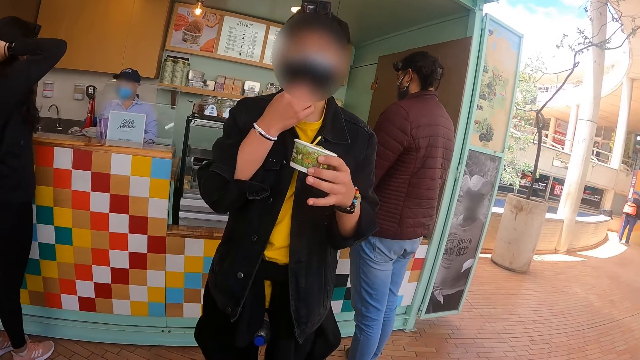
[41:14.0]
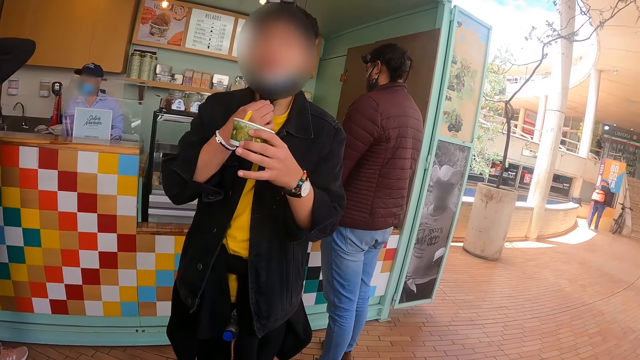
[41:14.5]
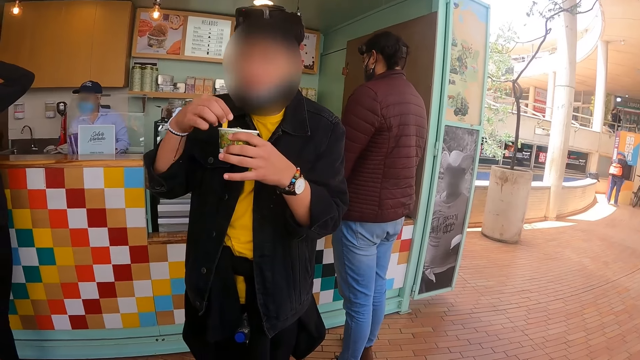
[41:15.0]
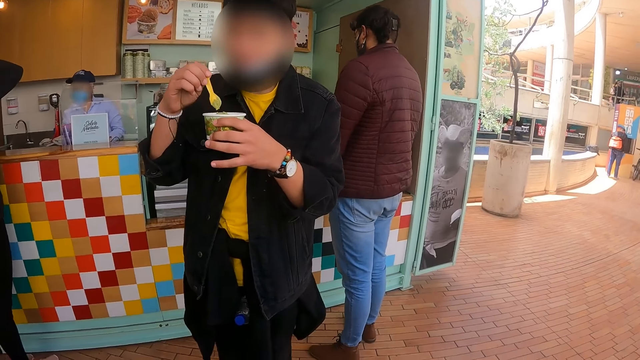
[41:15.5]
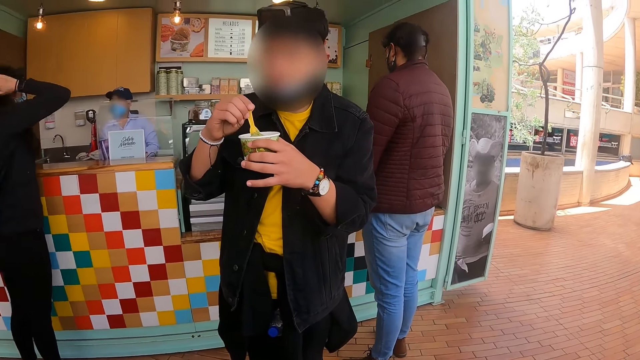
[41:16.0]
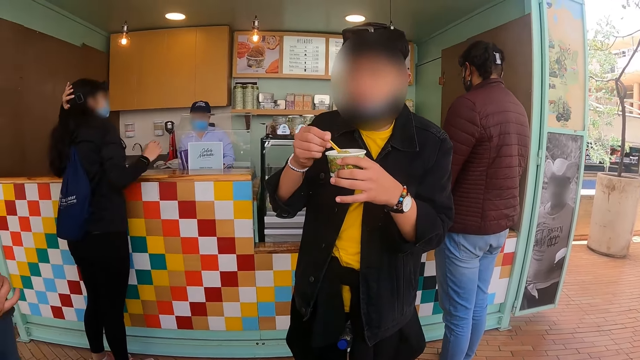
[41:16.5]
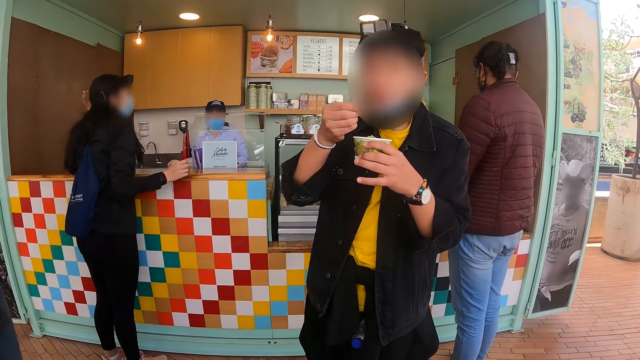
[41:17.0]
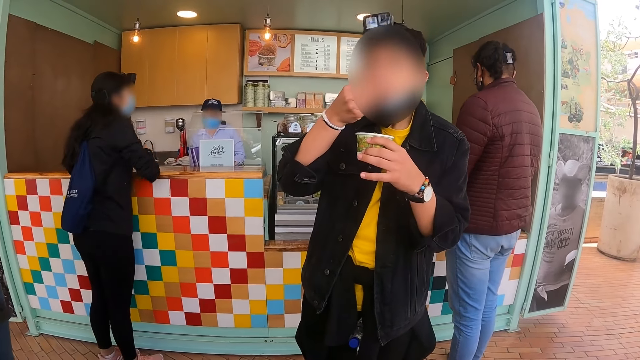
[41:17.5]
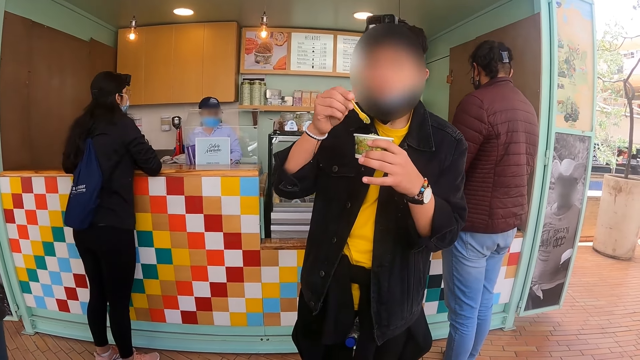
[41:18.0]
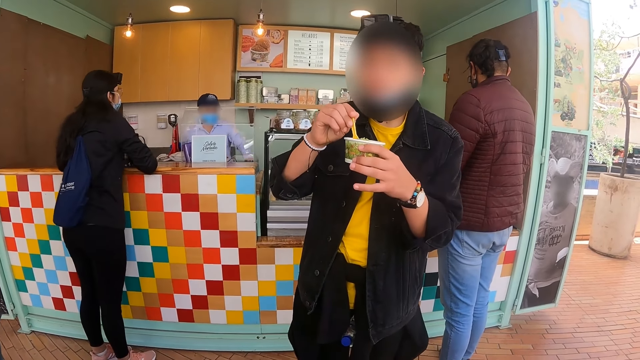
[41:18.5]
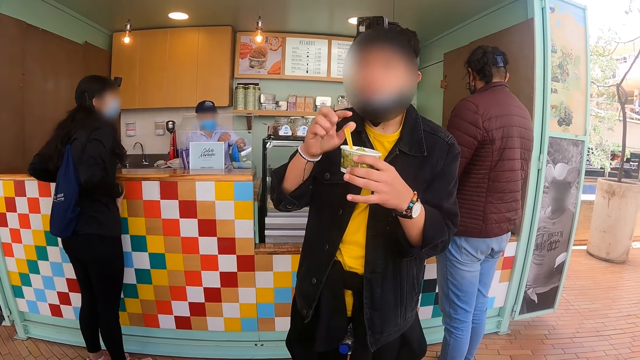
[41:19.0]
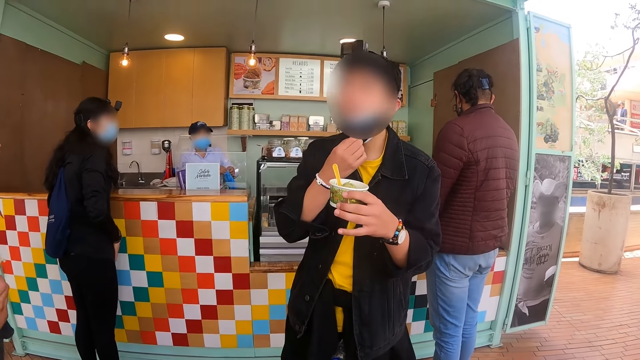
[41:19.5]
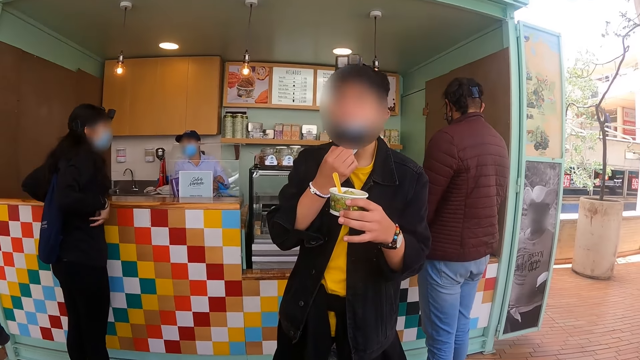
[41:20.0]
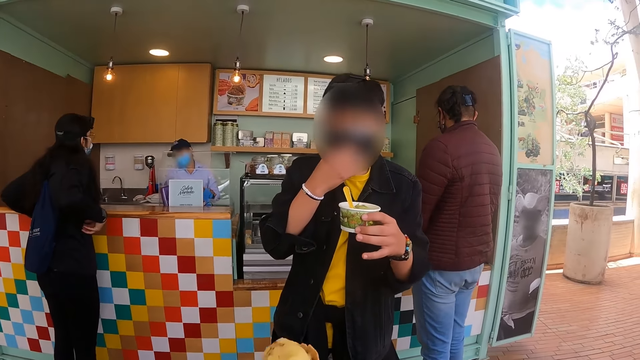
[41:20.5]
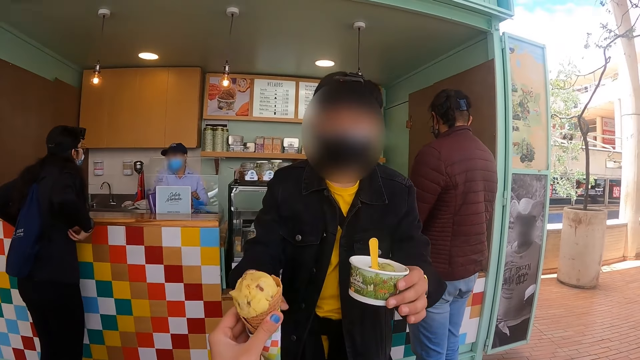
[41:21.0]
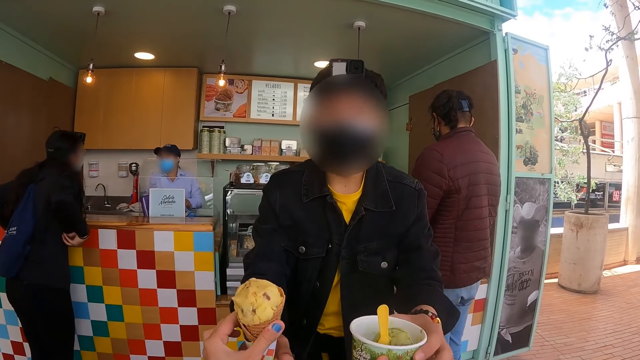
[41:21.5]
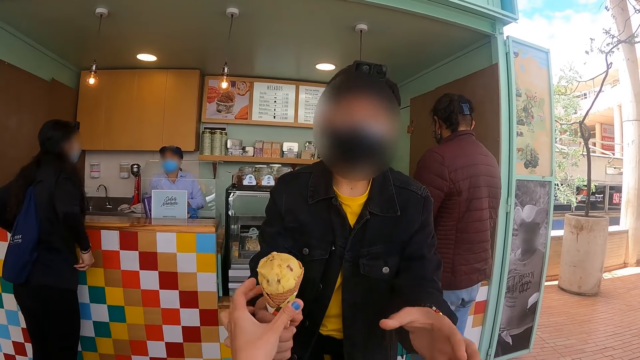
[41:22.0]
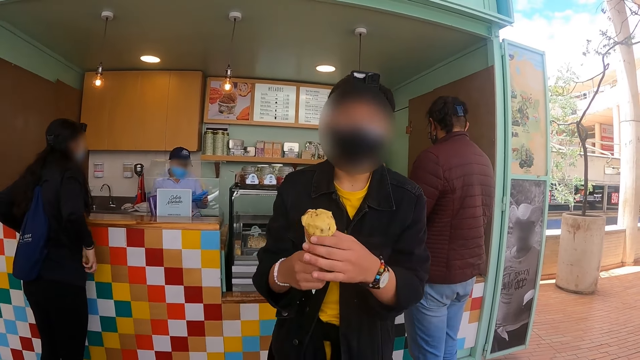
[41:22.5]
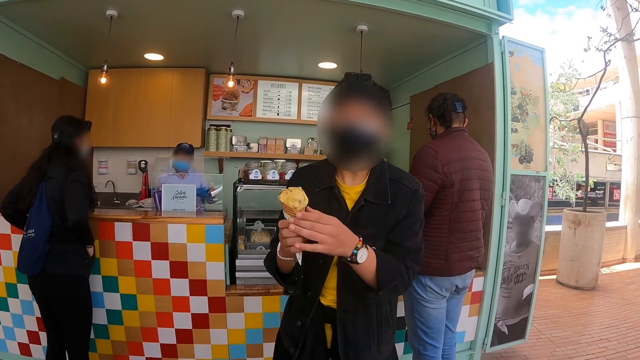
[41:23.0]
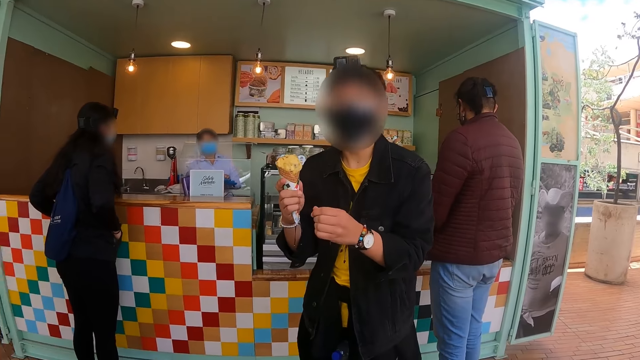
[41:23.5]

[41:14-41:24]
A man lowers a mask. He picks up a spoon, scoops ice cream and eats ice cream. He puts the spoon in a cup or tin. He adjusts the mask and pulls the mask. The camera wearer gives an ice cream to the man. The man gives an ice cream cup to the camera wearer. The man adjusts the ice cream in the hand.

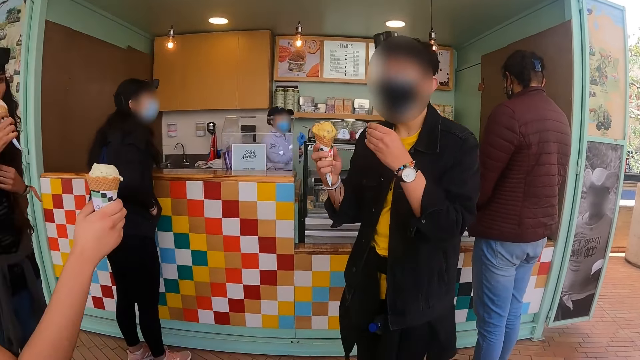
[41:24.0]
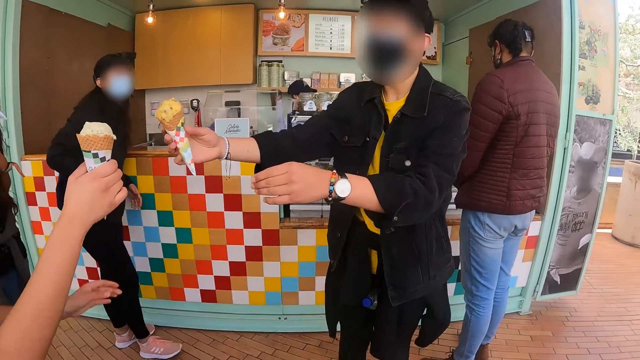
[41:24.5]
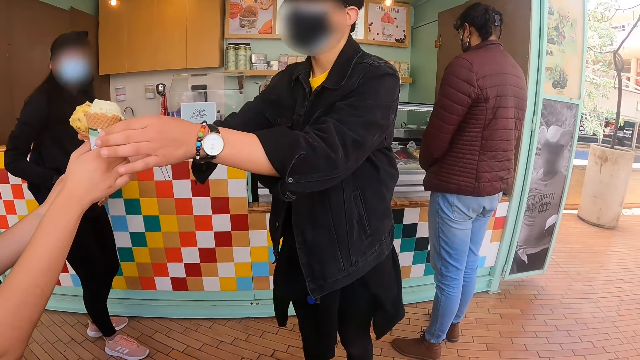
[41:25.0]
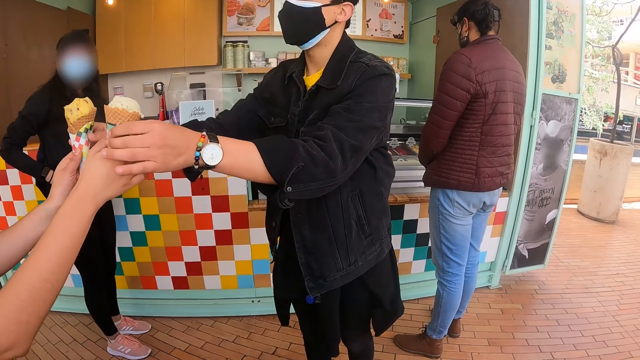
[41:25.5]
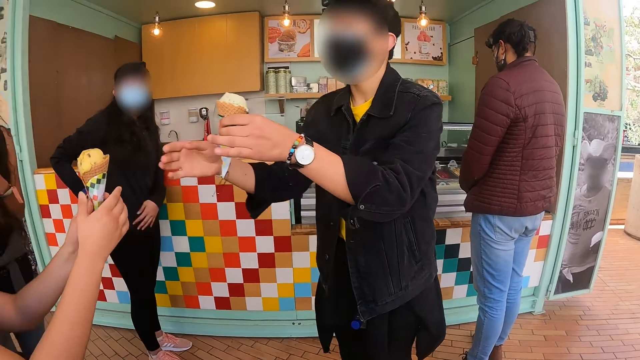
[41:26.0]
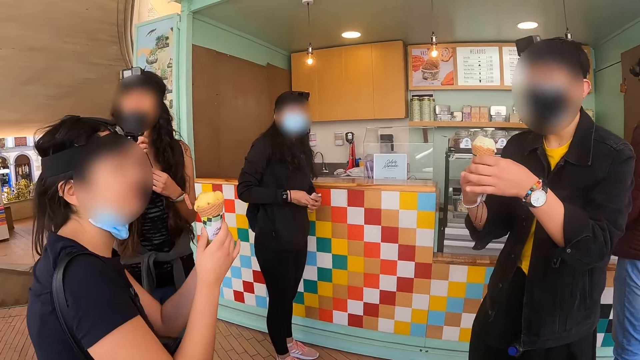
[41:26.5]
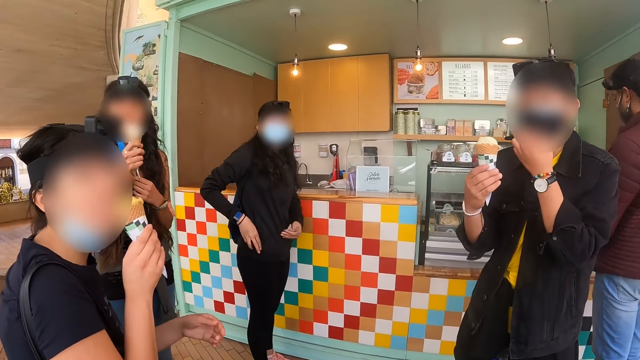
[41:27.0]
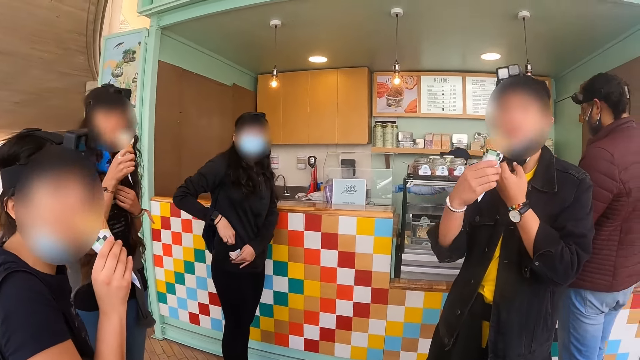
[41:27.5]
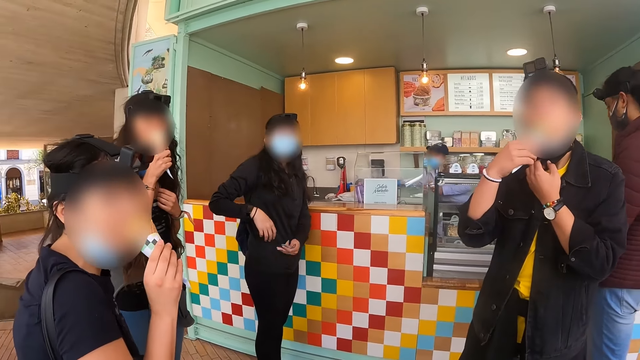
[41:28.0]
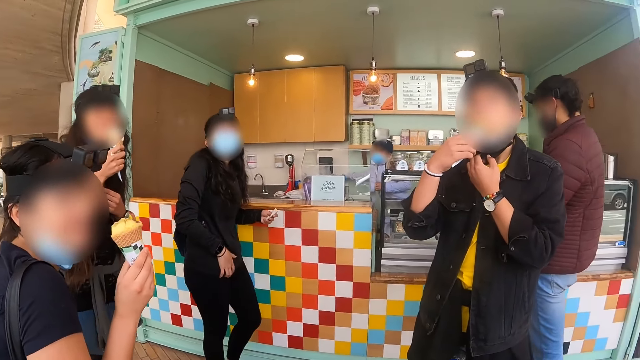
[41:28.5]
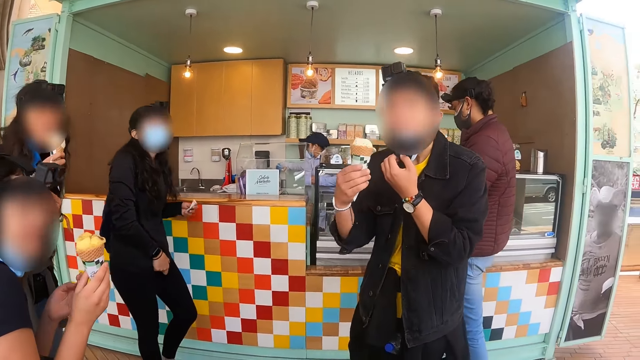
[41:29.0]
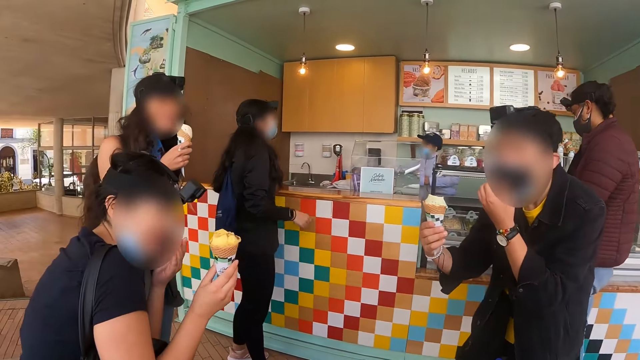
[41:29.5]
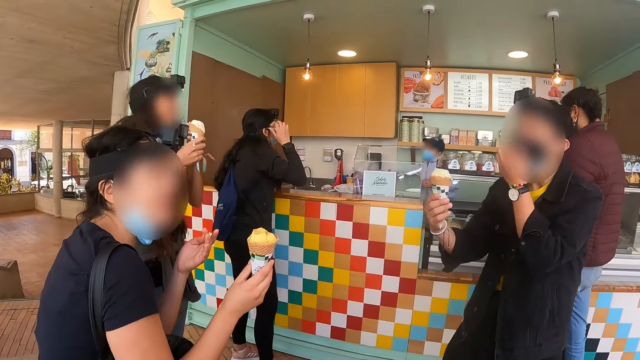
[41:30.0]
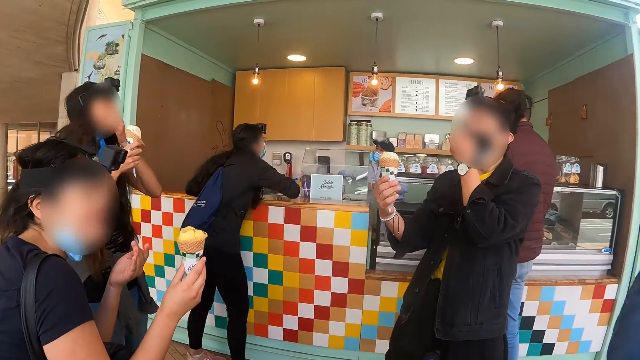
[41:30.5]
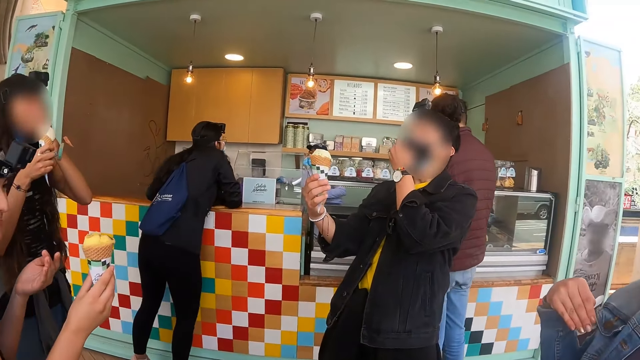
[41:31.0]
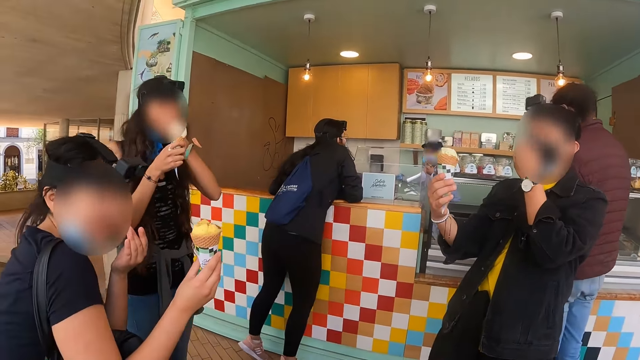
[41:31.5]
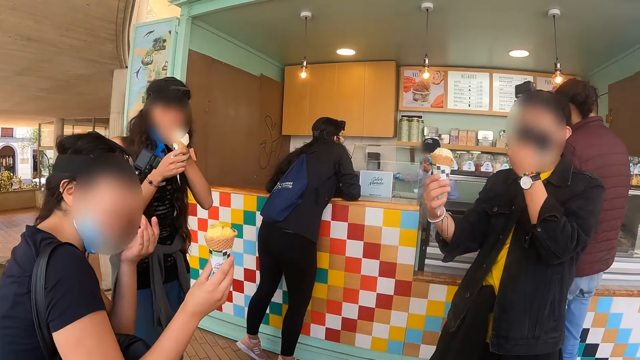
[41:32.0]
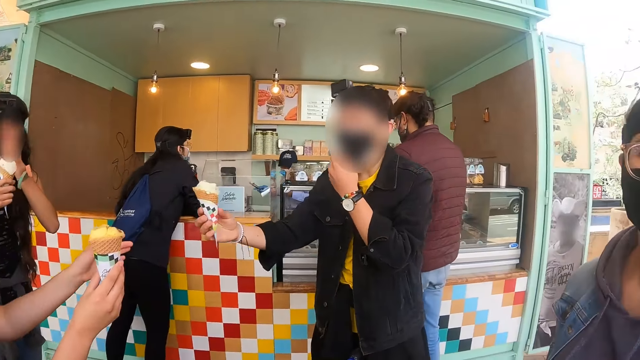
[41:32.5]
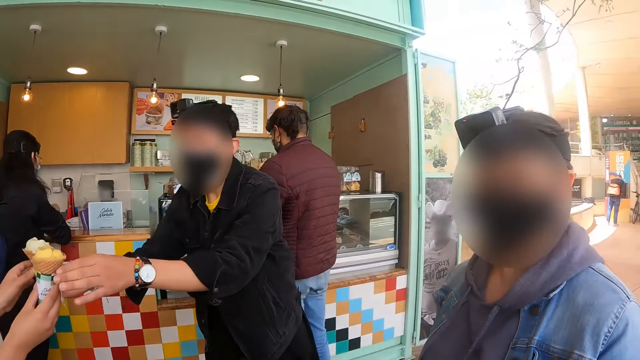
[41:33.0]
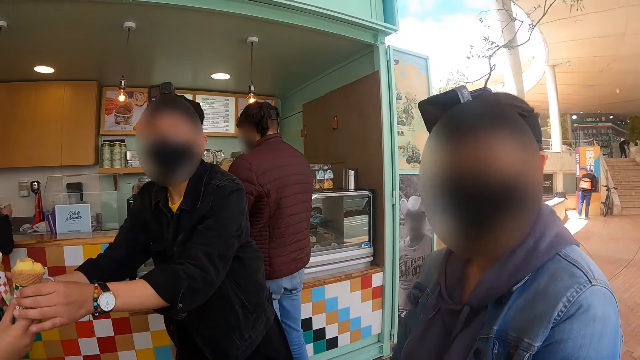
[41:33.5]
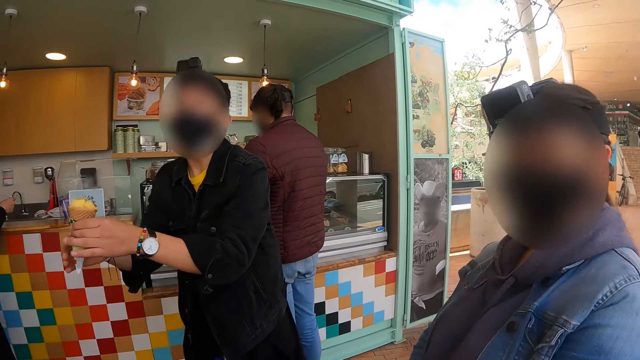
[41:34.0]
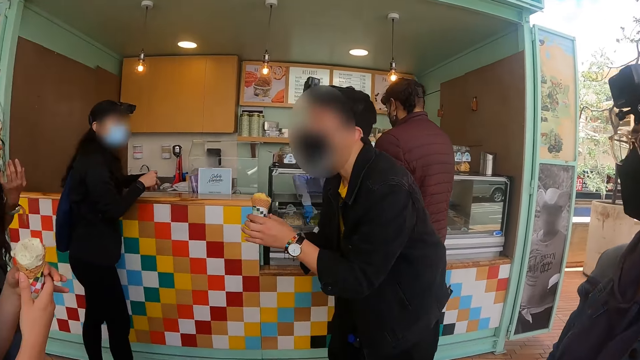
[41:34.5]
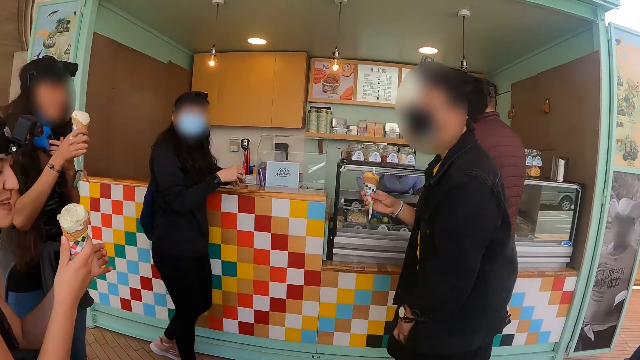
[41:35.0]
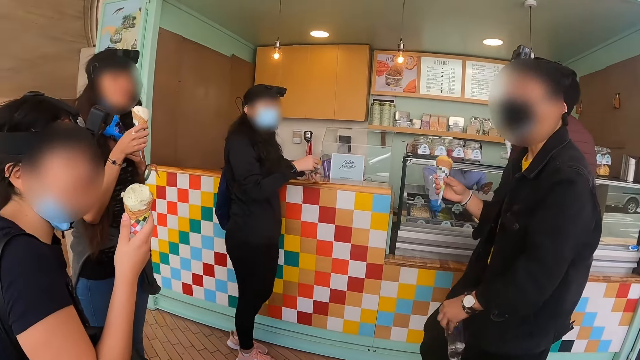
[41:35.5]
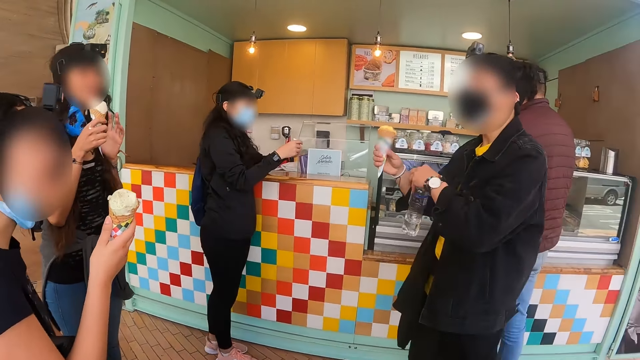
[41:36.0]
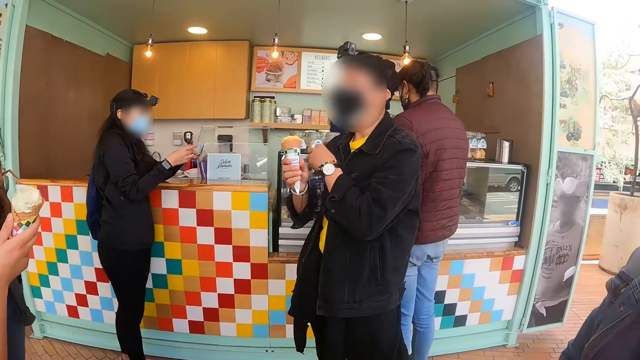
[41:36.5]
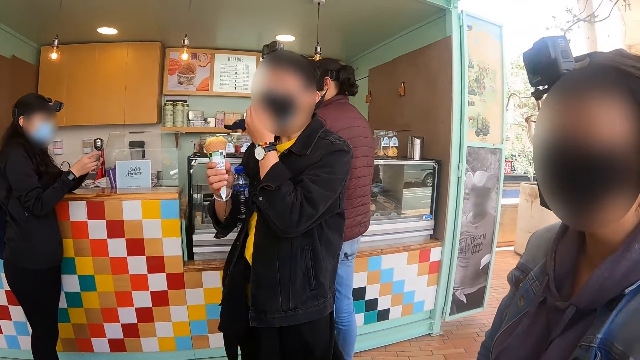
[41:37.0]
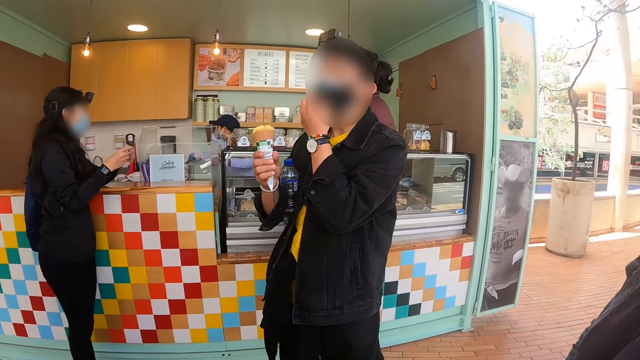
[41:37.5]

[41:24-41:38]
The camera wearer looks around. A man gives an ice cream to a woman. The man picks an ice cream from the woman. The woman hands another woman ice cream. The man passes the ice cream to the right hand and lowers a mask. The first woman eats ice cream. The man eats the ice cream. The man adjusts the mask. The man gives the ice cream to the first woman and picks the ice cream from the first woman. The first woman hands the other woman ice cream. The man passes the ice cream to the right hand, picks bottled water, puts the bottled water under the armpits and lowers the mask.
